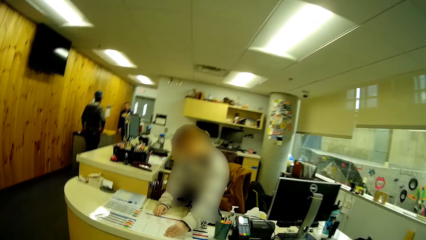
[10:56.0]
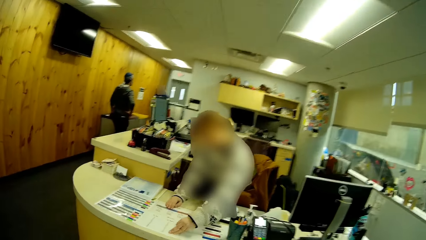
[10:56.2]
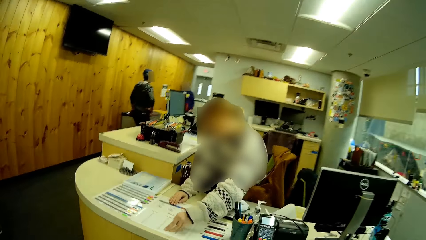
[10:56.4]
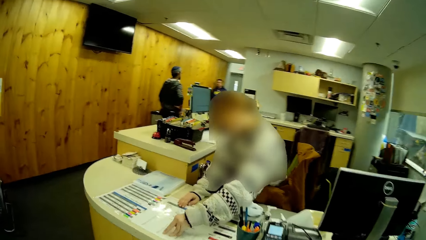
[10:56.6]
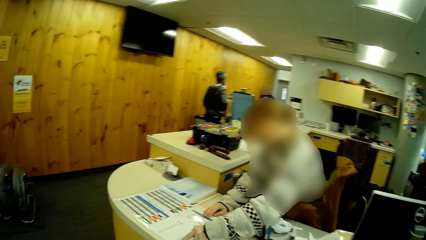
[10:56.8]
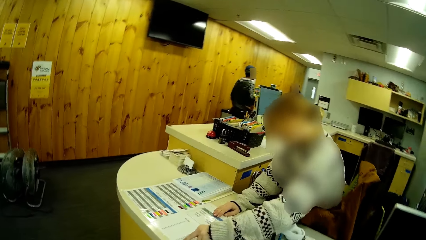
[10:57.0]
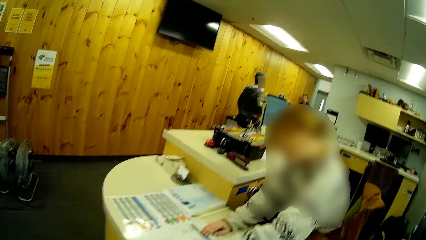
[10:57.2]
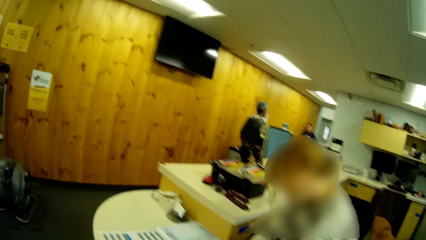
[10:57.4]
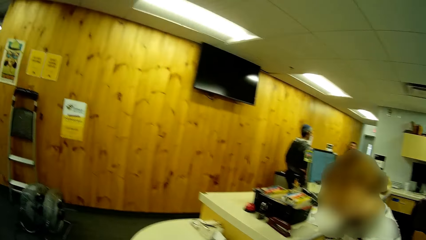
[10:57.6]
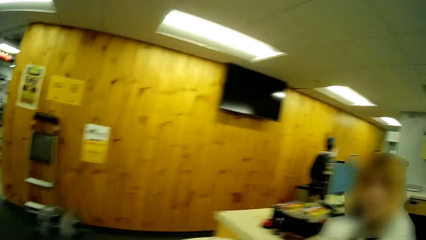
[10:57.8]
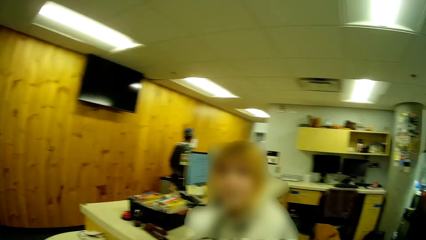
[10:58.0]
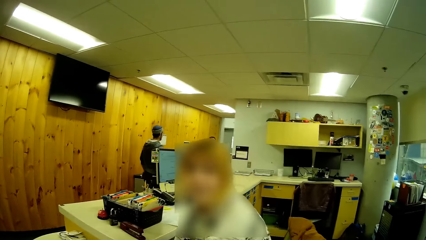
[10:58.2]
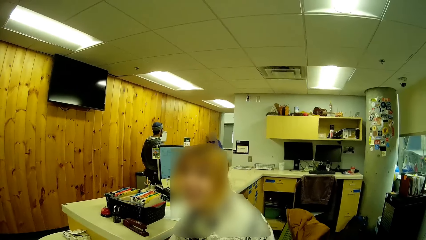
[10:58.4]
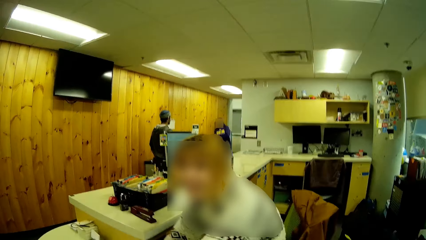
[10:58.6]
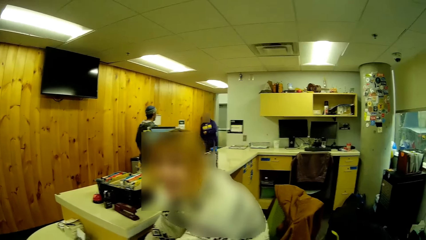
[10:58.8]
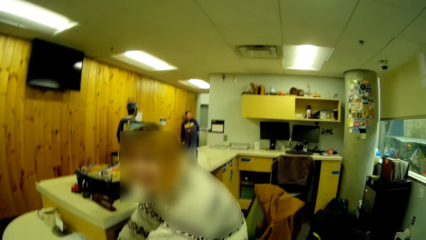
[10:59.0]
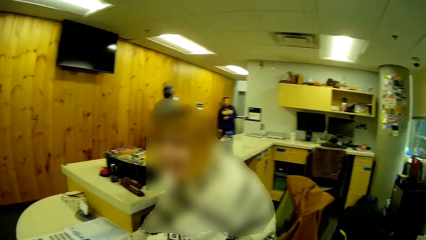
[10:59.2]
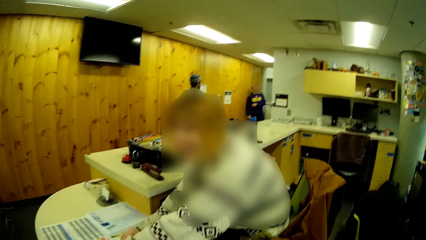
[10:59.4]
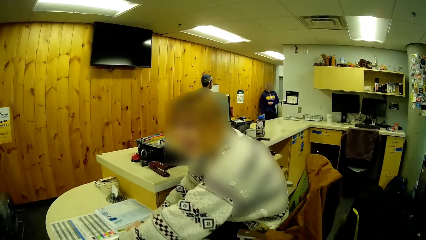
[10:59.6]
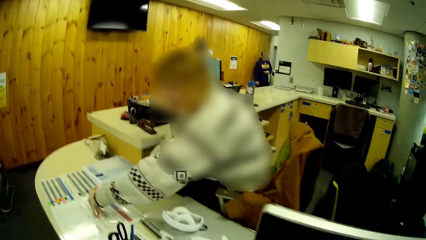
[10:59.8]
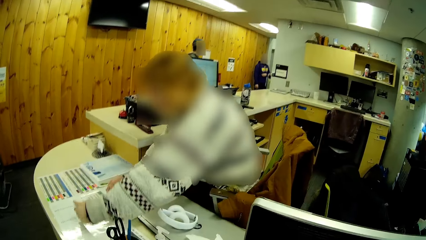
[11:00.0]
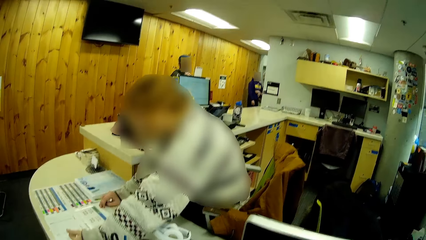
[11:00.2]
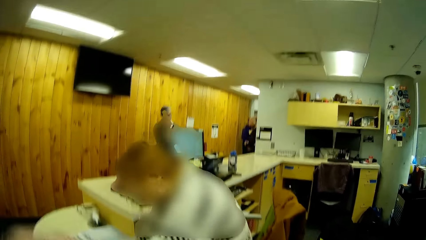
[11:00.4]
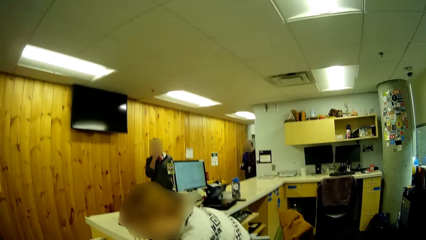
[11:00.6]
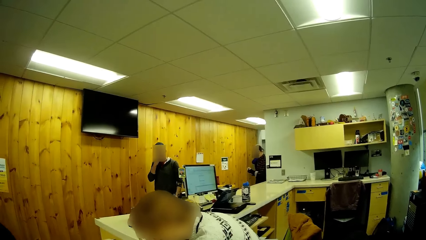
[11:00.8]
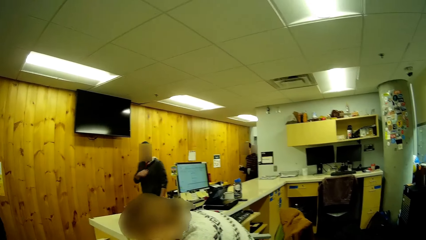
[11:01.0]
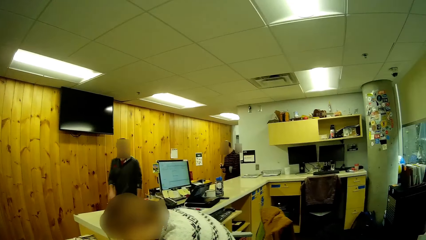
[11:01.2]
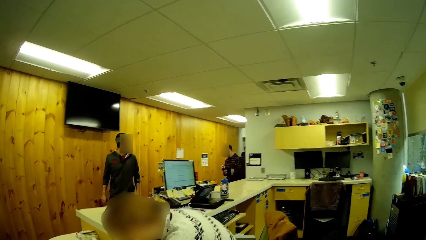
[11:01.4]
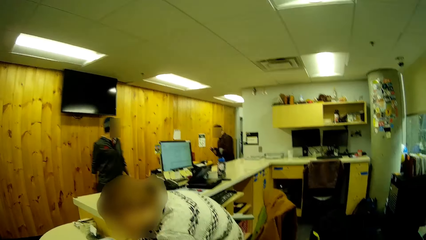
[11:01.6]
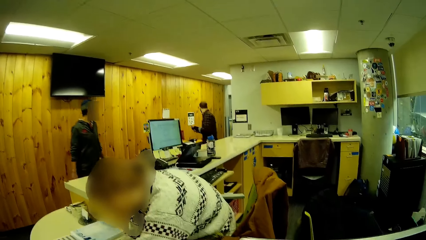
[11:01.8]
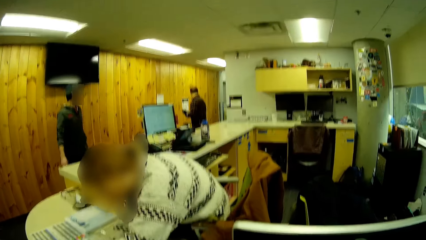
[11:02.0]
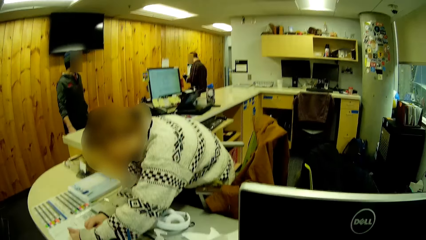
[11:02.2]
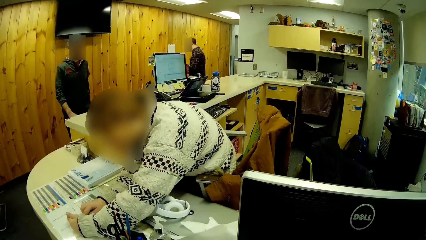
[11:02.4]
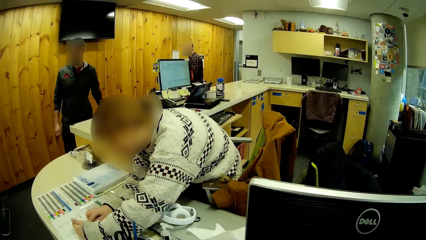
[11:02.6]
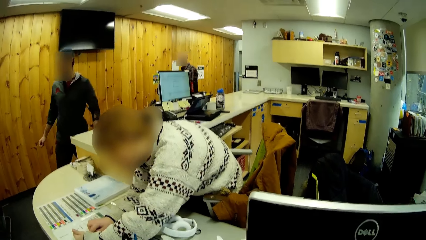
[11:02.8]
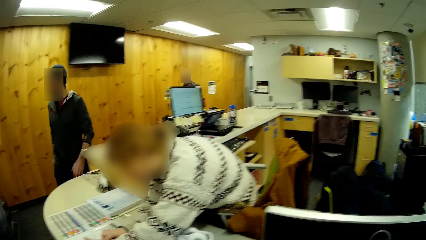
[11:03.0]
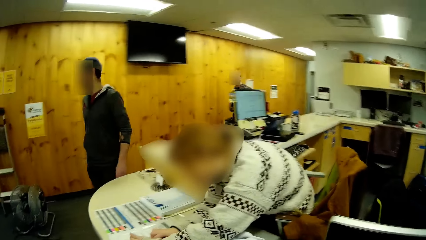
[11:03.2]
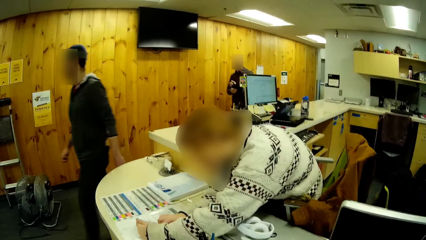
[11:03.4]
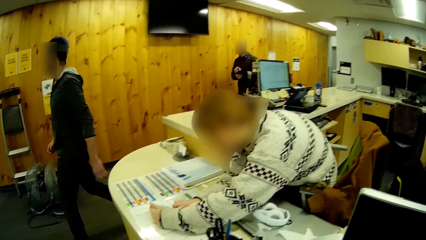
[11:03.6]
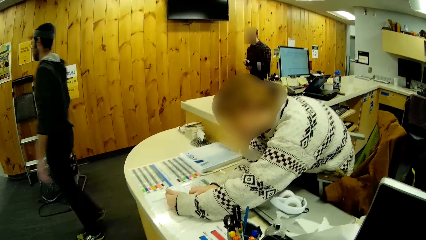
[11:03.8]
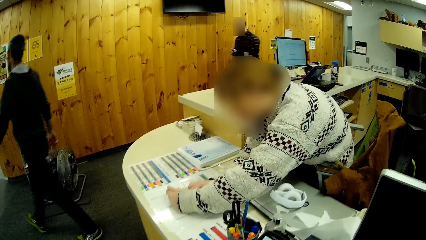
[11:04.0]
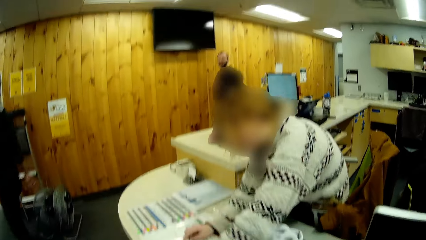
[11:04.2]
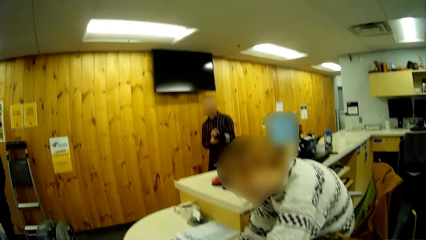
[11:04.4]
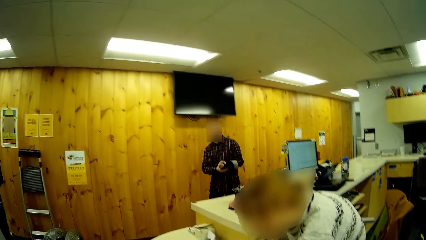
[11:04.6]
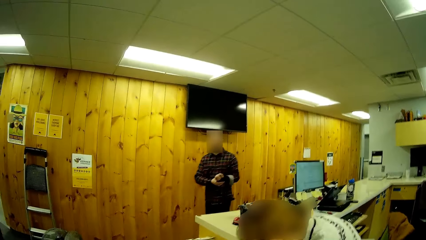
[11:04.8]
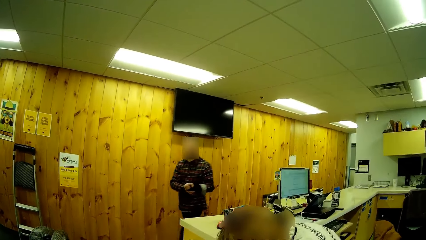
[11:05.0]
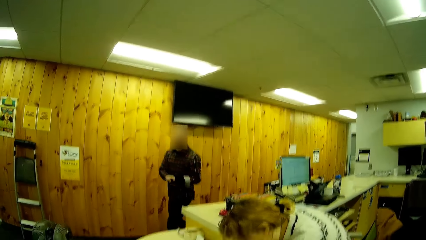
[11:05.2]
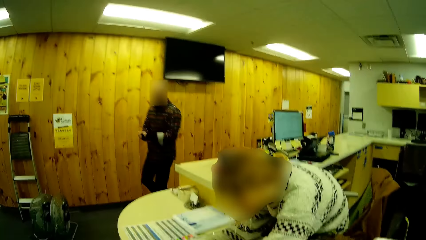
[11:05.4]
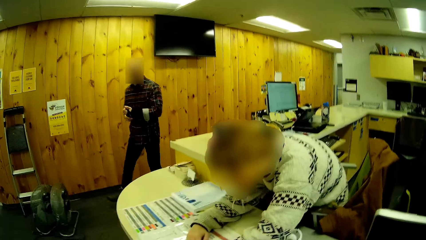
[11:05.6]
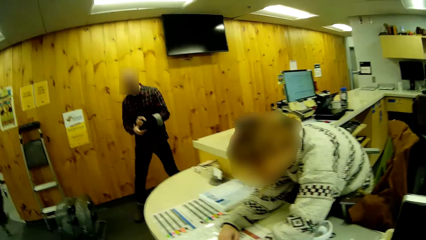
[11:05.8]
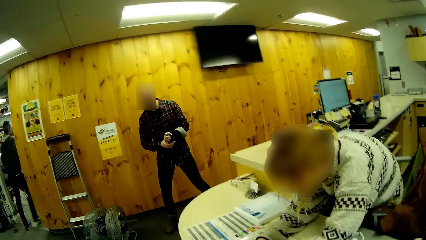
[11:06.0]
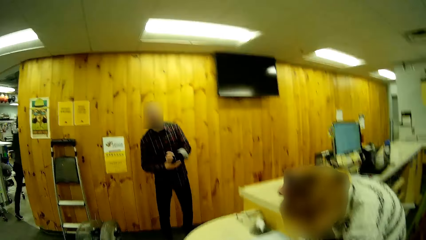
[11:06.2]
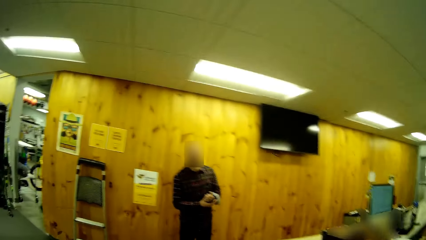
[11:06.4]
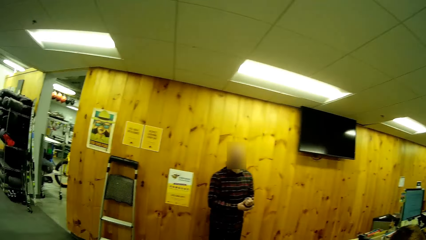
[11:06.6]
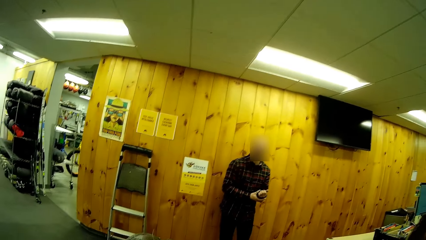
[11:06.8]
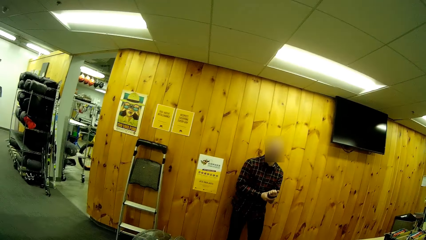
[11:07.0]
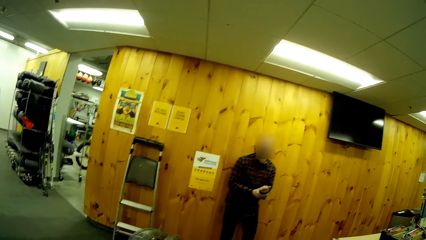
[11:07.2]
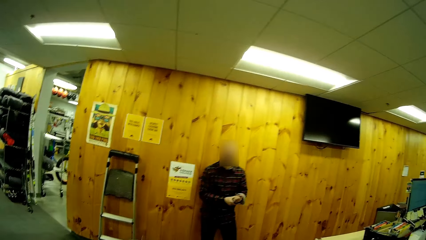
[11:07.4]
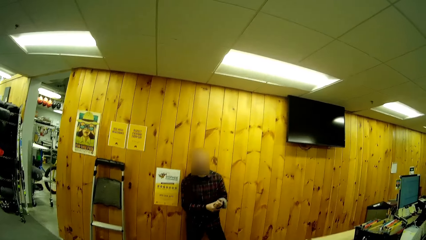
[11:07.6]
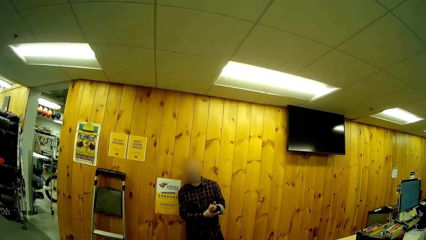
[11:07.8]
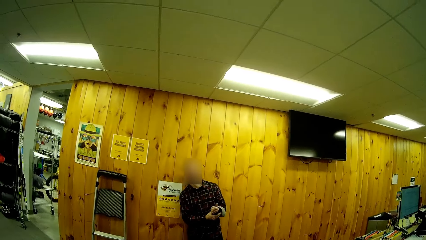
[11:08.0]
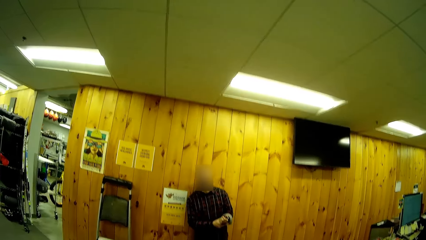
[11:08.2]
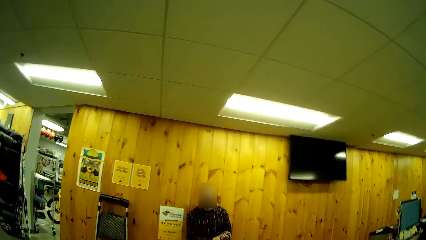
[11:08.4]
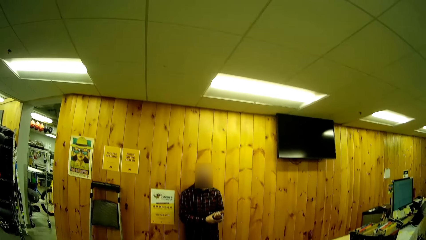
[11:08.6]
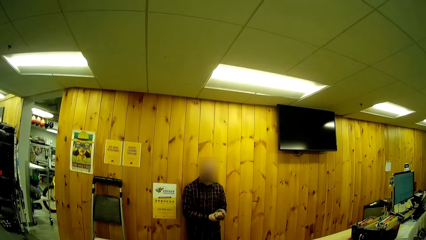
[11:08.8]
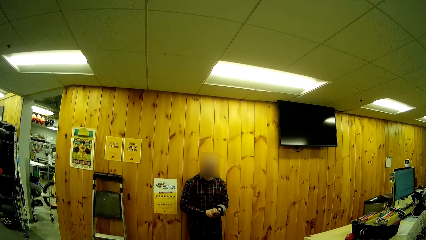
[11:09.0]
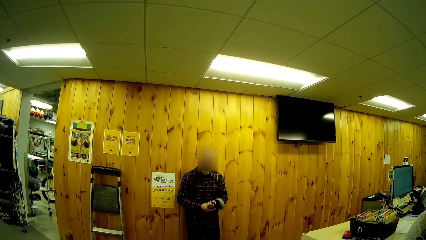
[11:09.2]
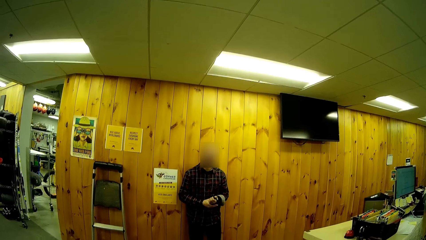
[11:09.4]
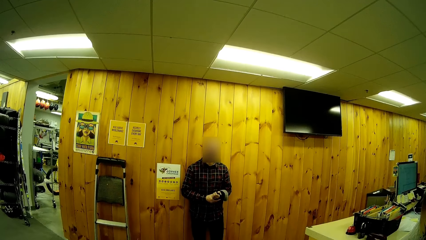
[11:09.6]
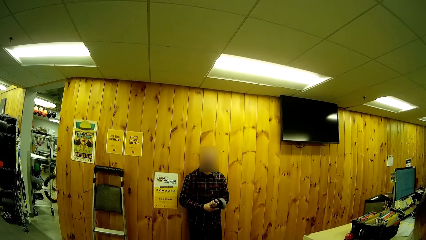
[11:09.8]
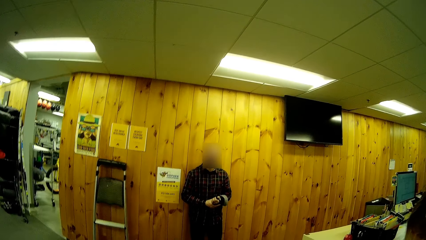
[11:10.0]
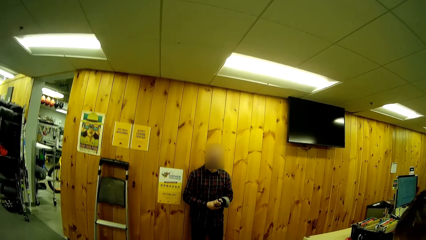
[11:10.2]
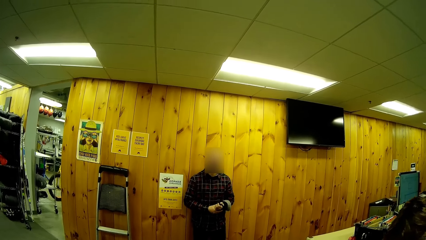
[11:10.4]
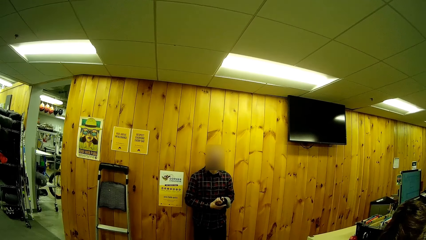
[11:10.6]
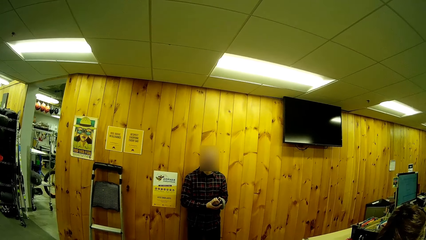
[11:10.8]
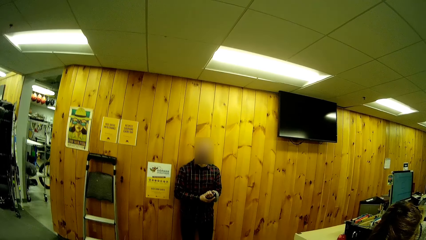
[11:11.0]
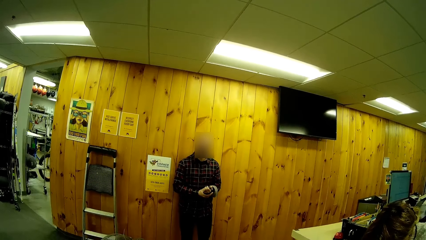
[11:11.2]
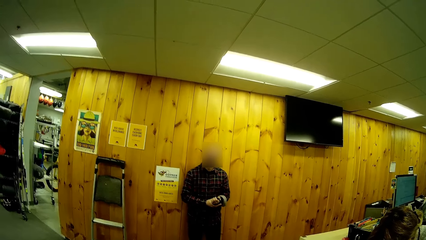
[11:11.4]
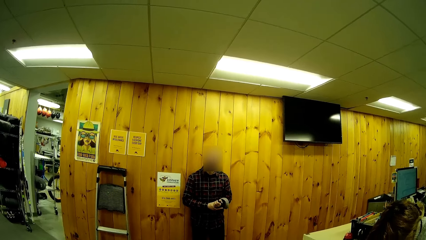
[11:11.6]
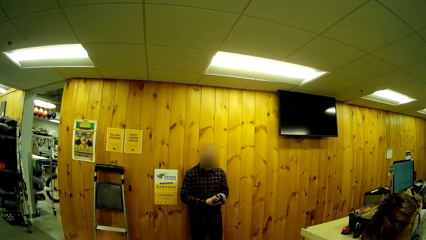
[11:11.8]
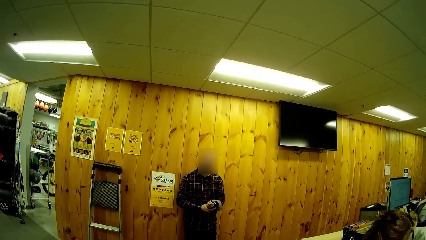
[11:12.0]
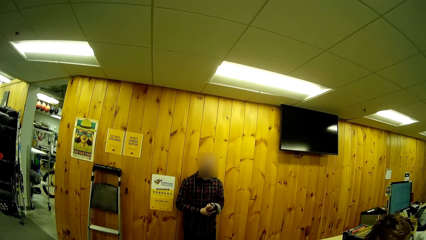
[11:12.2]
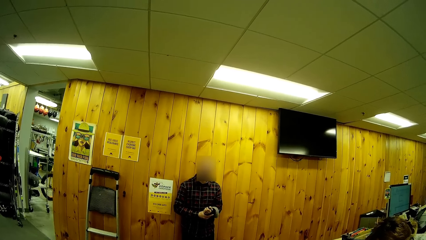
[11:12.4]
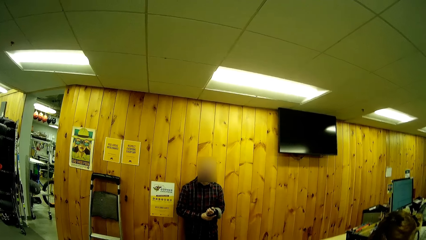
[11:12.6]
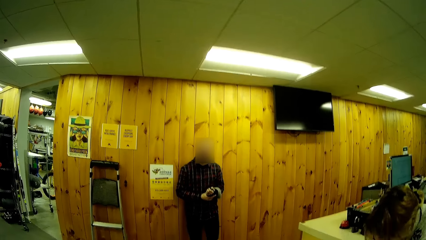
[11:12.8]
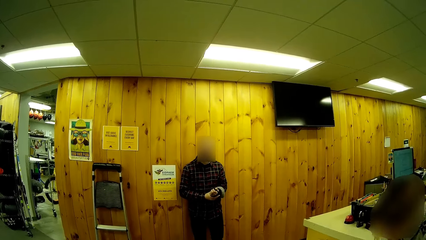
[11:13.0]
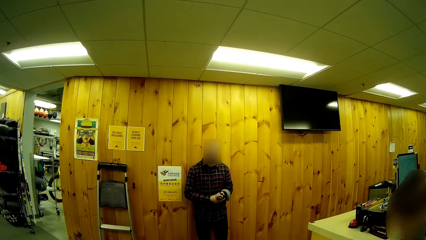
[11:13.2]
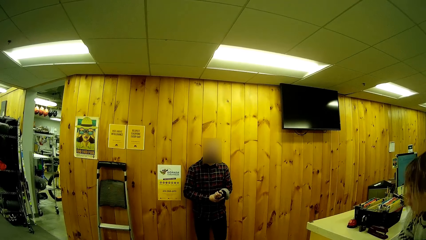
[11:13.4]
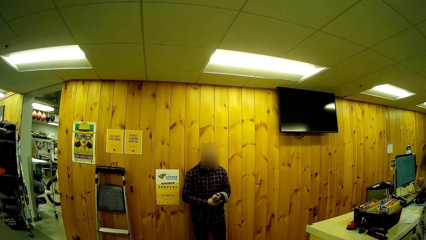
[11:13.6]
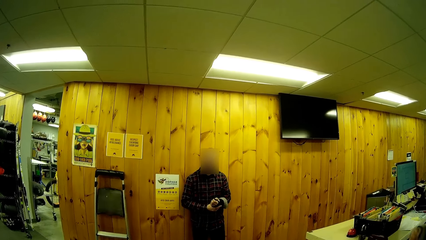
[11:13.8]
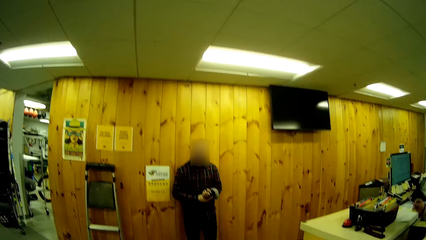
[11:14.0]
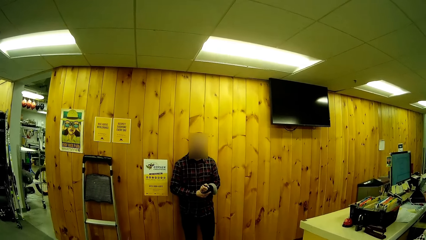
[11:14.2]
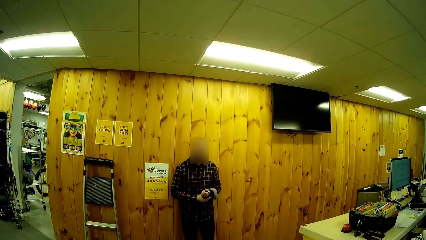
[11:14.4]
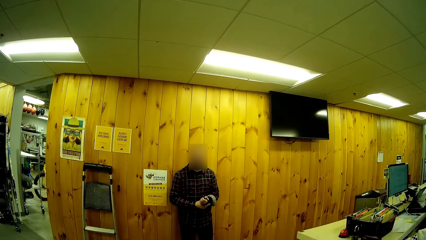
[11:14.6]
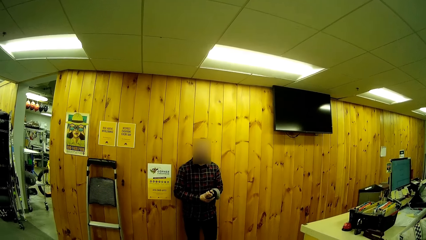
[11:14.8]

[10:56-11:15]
The camera wearer stops at the counter. They dialogue with a lady. They dialogue with a man.
